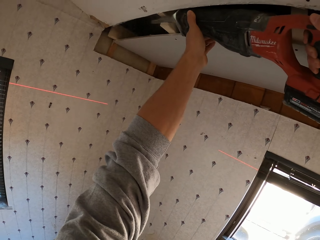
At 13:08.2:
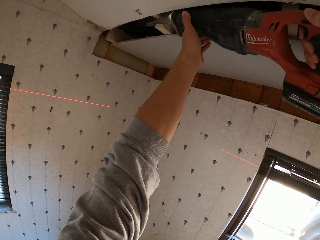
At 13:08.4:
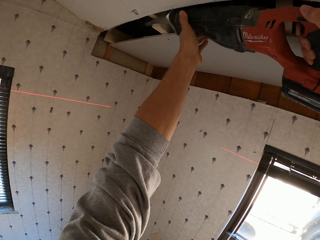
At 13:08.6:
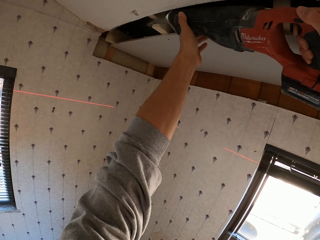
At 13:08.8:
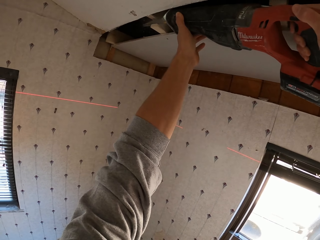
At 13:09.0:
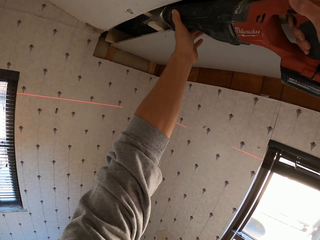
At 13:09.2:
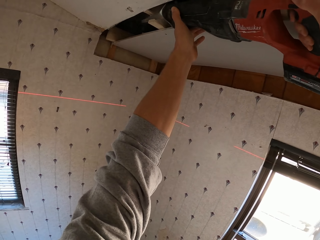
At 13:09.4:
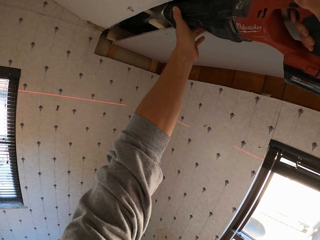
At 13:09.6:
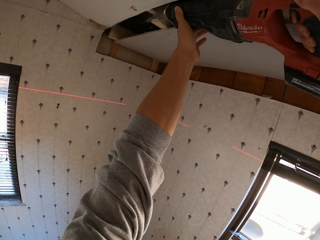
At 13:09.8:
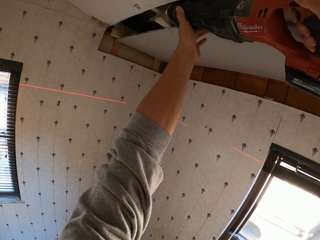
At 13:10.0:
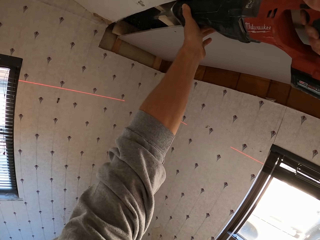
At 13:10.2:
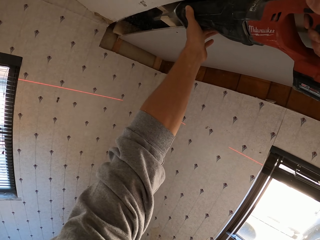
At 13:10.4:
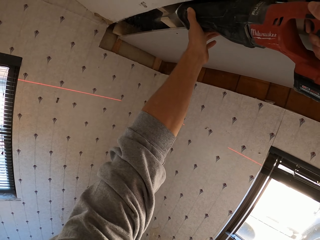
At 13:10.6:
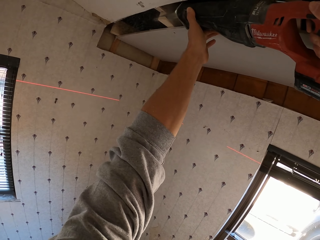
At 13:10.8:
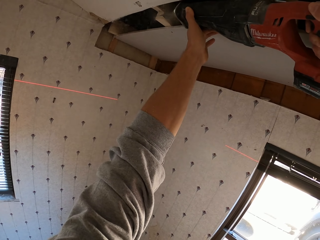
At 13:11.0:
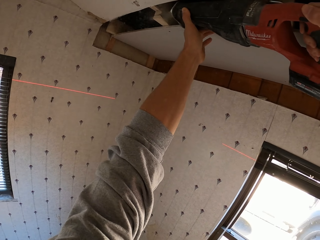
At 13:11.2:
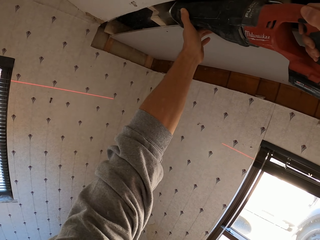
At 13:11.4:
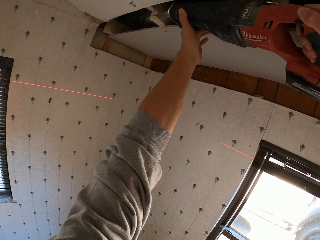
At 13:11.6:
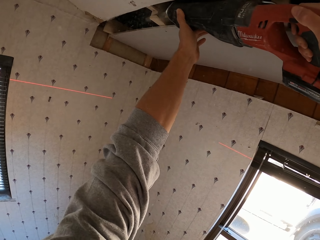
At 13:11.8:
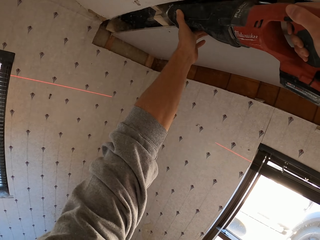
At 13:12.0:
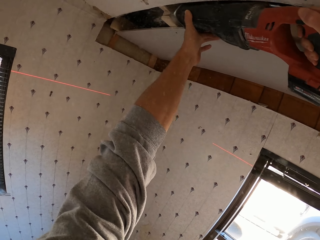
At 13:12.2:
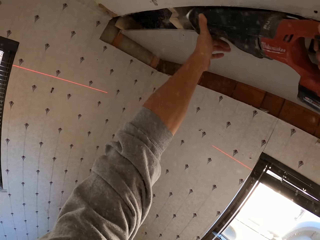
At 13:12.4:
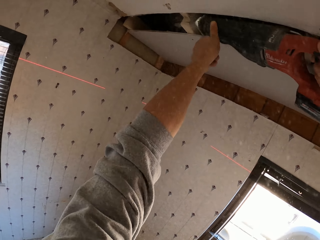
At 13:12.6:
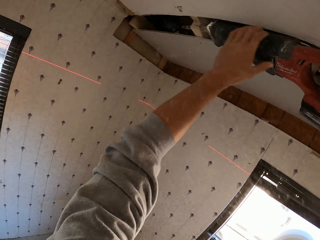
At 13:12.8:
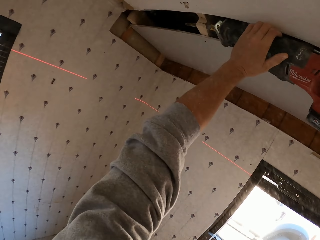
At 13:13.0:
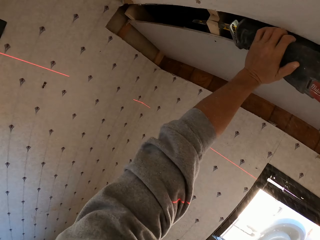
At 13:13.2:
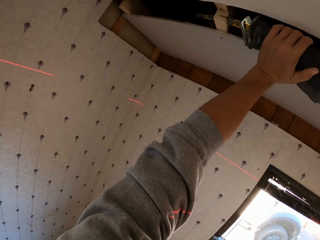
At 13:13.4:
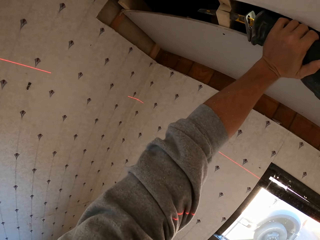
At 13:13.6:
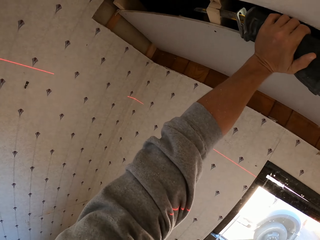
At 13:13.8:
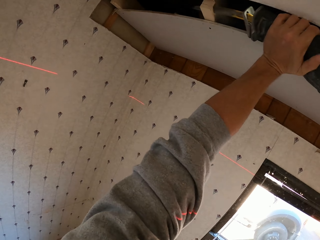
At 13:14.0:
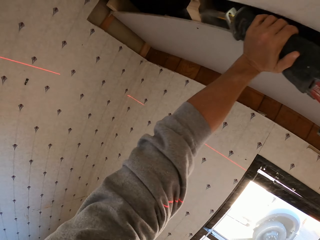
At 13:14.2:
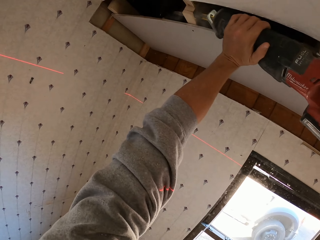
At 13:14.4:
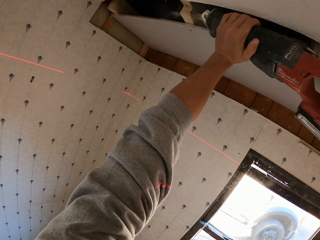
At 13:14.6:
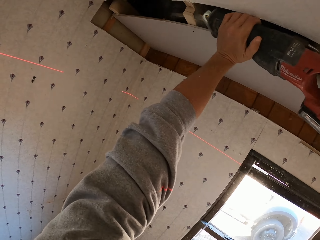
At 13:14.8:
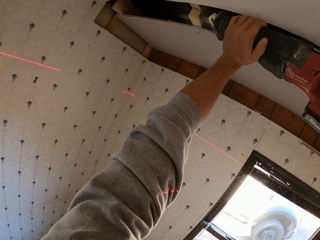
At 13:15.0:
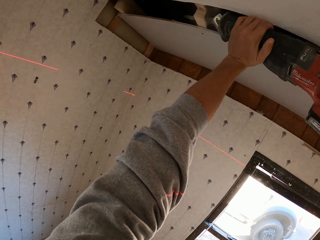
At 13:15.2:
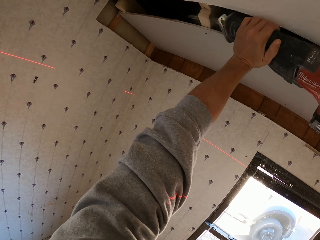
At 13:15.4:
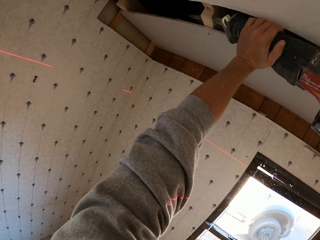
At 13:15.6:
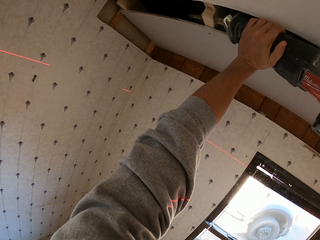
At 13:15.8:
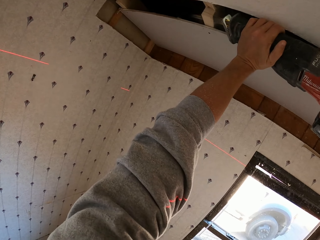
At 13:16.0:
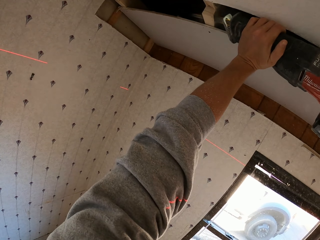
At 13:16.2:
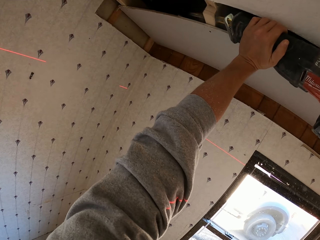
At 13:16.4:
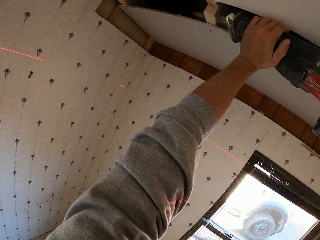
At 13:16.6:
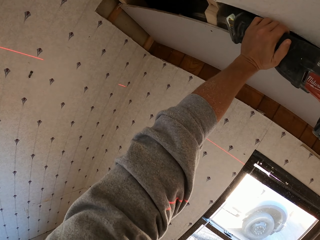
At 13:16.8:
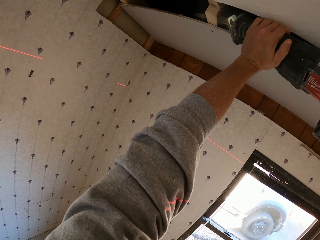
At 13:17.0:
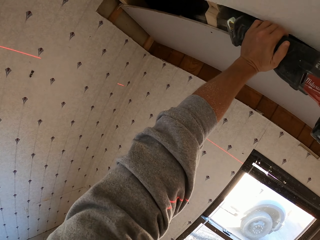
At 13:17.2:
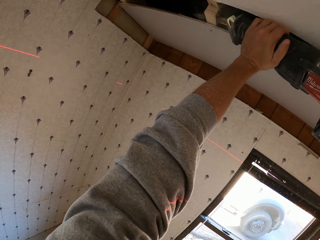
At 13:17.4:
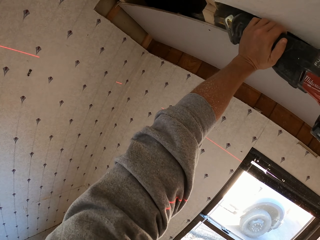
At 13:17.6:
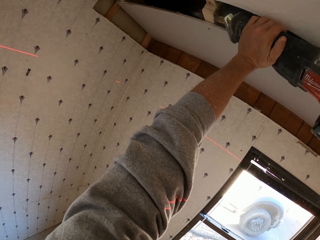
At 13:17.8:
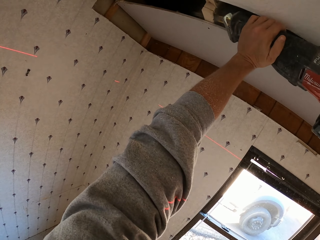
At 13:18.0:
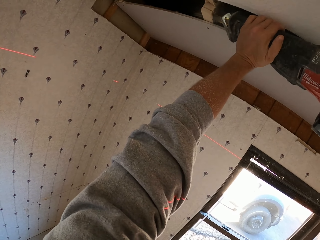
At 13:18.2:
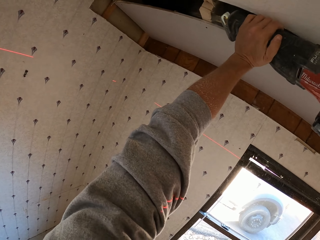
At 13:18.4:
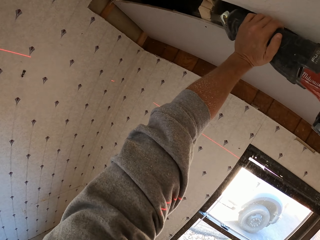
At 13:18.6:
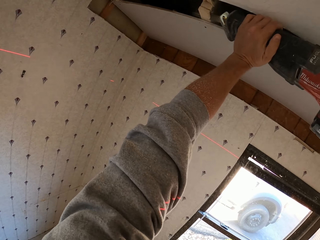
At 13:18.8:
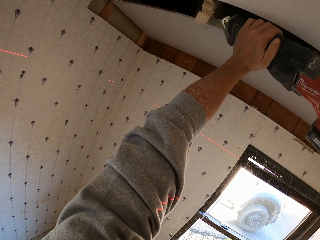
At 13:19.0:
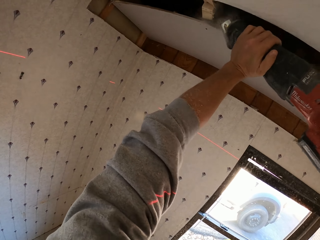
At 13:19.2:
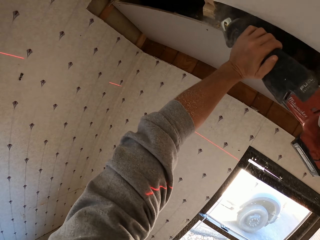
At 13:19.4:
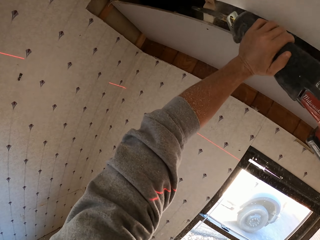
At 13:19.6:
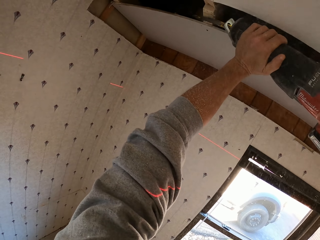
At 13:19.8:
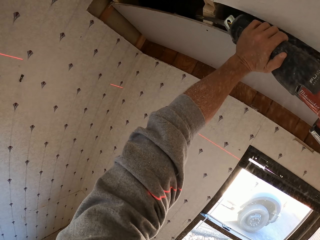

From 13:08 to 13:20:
The camera wearer turns around. They cut the board on the ceiling.

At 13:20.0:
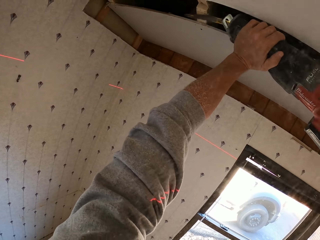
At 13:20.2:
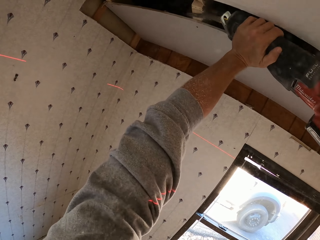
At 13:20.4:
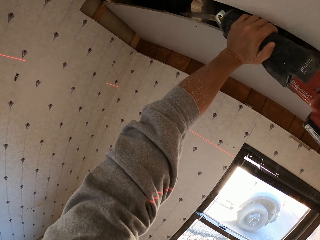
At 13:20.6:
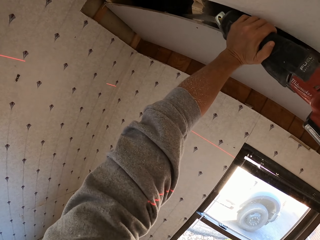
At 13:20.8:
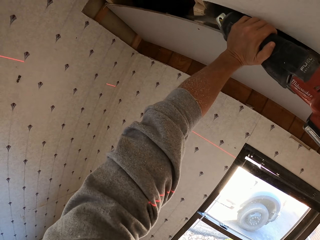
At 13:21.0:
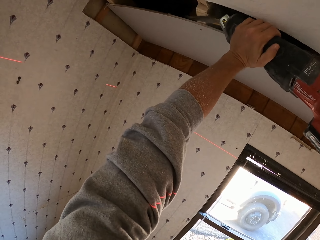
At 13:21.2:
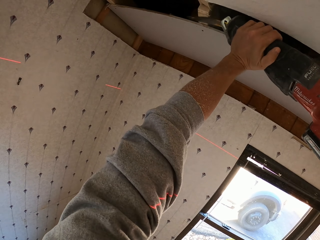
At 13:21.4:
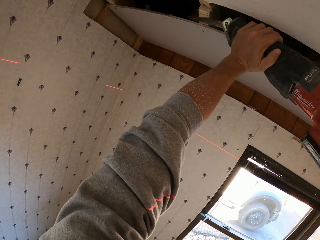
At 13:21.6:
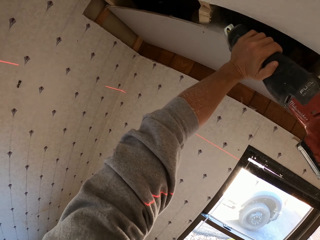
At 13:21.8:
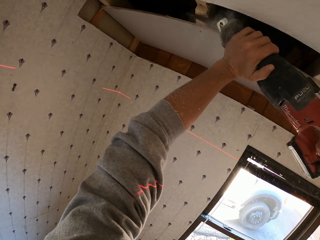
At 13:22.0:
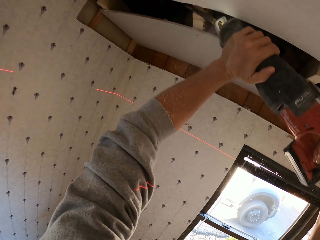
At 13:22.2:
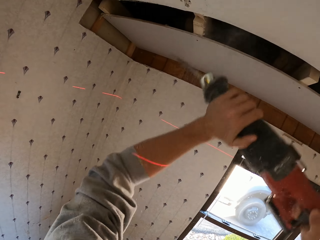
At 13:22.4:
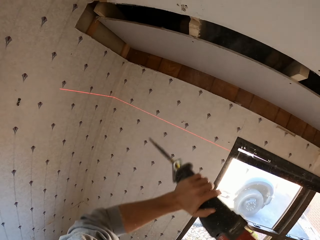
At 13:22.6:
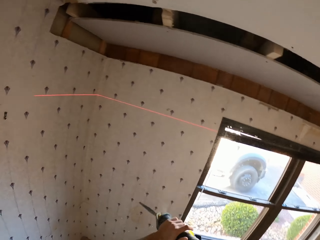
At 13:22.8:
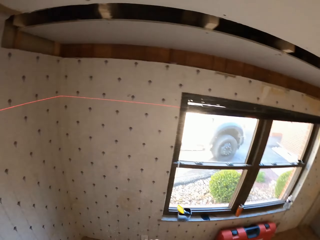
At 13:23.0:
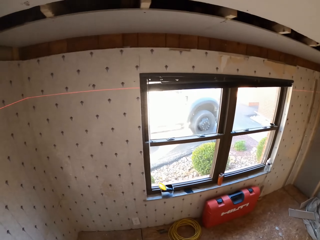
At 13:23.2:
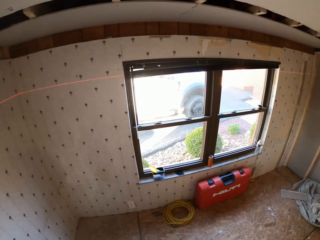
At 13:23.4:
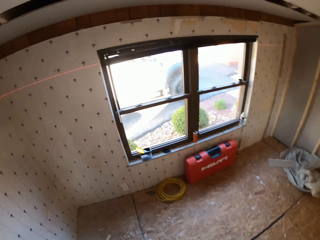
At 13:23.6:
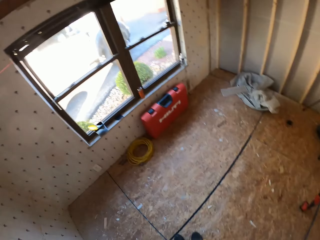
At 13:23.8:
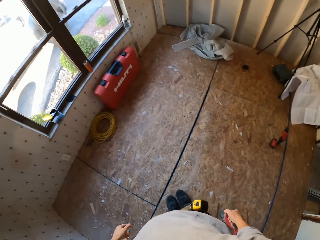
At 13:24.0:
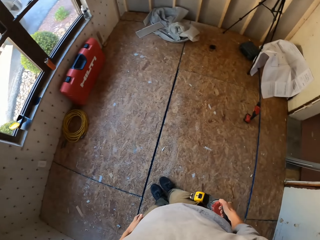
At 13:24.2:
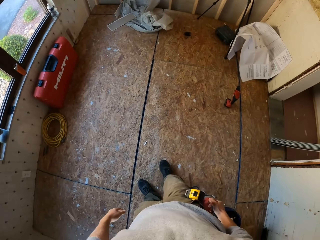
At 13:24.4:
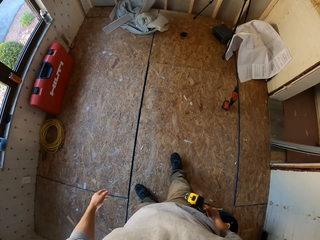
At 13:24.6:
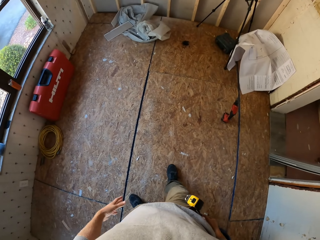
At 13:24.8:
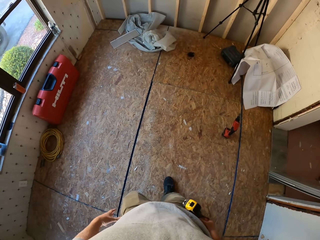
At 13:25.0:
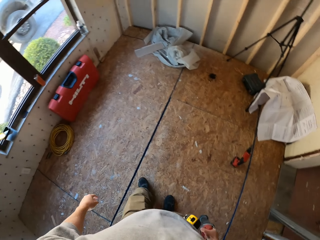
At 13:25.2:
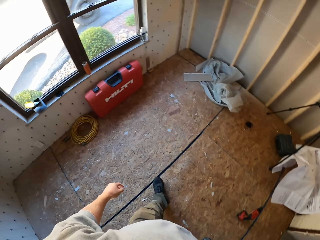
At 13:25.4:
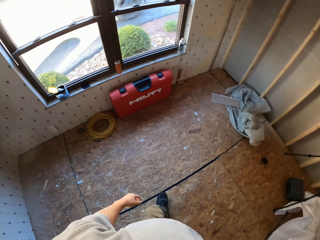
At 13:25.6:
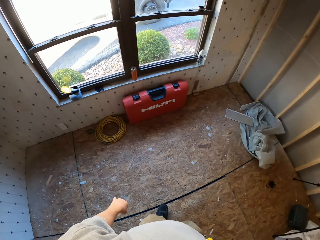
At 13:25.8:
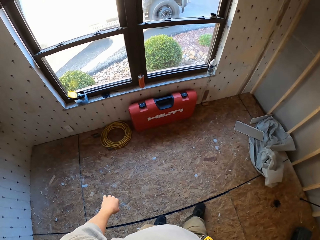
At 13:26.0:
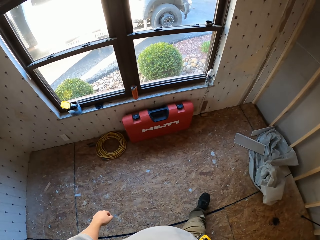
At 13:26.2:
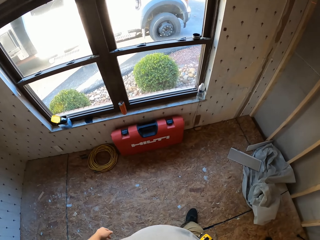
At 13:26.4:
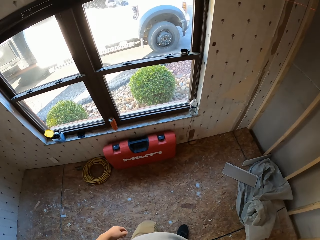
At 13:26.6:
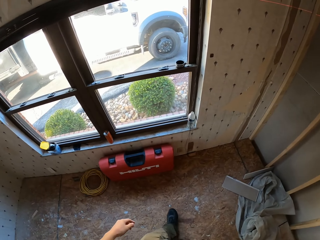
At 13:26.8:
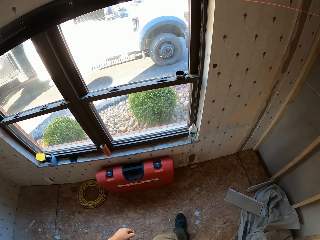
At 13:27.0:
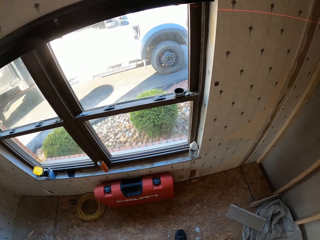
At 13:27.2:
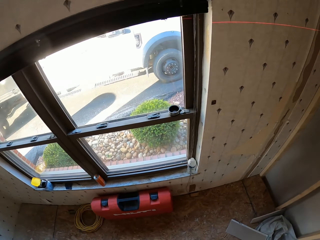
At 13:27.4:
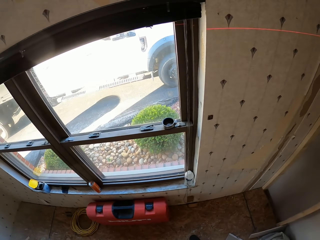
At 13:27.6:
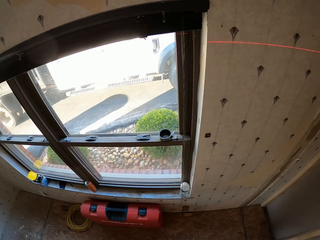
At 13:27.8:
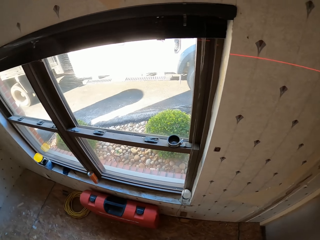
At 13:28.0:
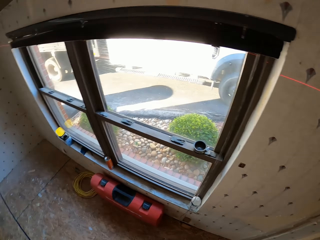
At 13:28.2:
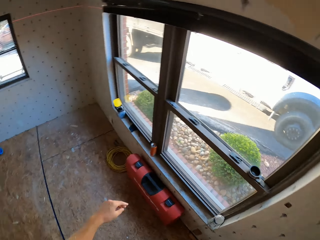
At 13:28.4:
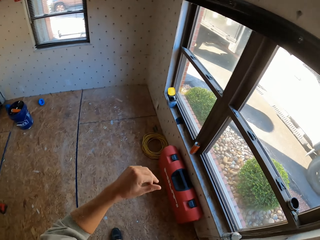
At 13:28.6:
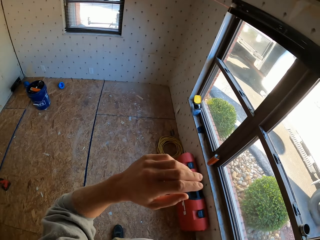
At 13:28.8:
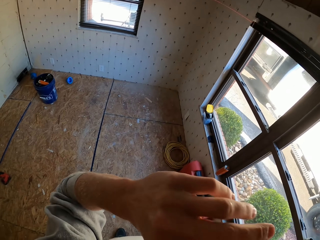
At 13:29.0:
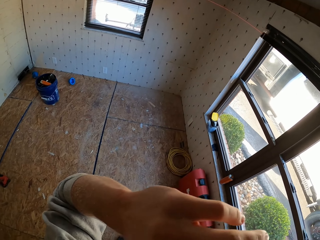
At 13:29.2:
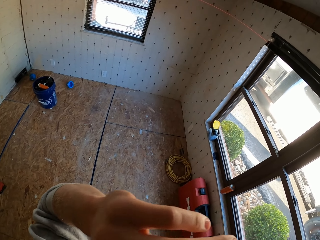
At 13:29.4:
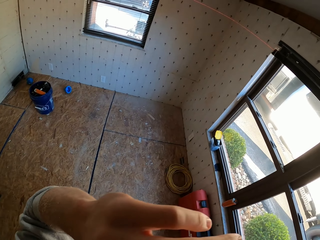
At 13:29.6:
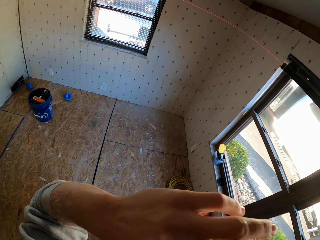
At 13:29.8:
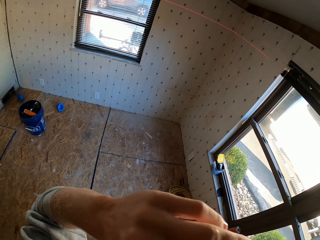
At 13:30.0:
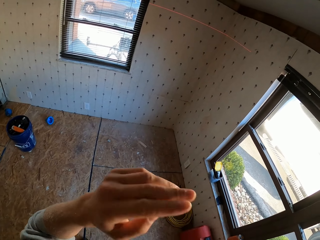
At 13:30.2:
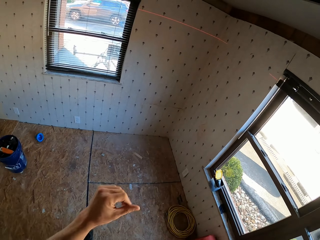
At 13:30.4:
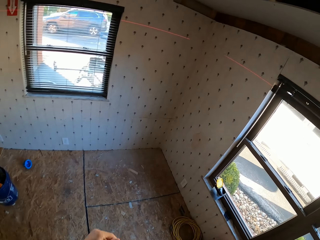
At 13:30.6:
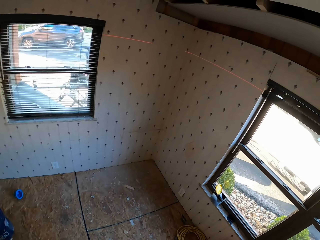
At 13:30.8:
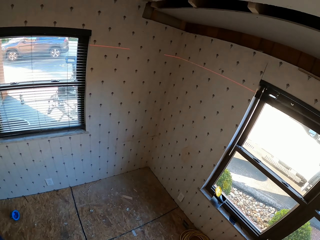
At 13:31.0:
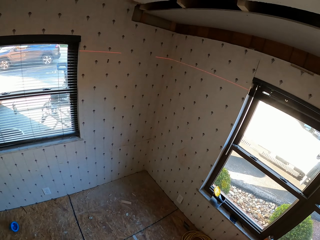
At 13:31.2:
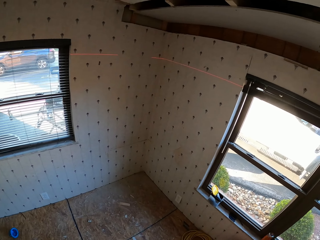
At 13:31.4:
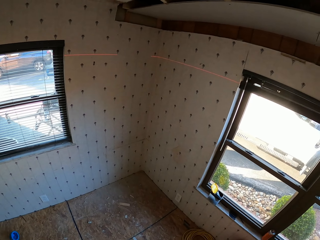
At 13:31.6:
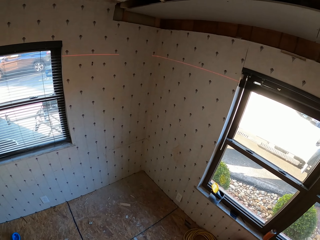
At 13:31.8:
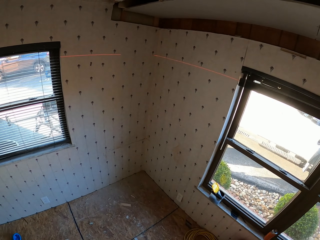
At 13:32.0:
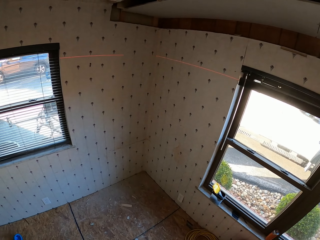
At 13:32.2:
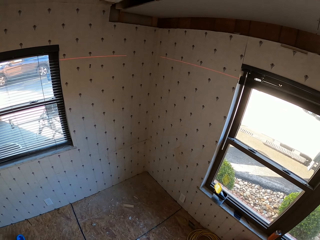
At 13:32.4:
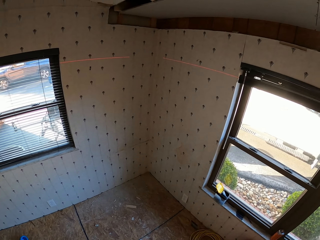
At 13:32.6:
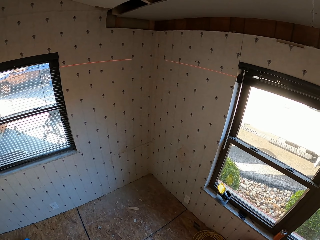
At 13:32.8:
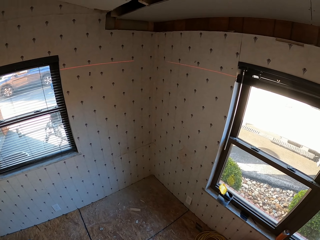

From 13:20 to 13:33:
The camera wearer turns around. He looks round the apartment and walks around the apartment. He turns around. He touches himself. He looks round the apartment. He walks around.
